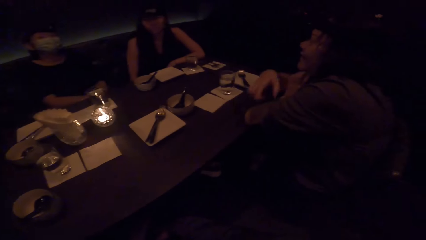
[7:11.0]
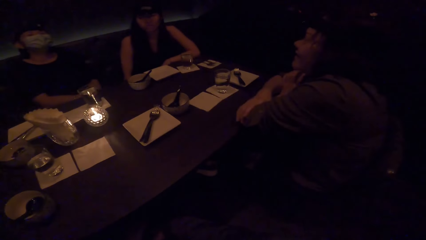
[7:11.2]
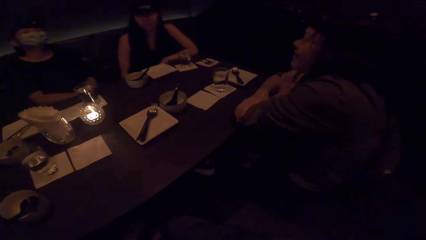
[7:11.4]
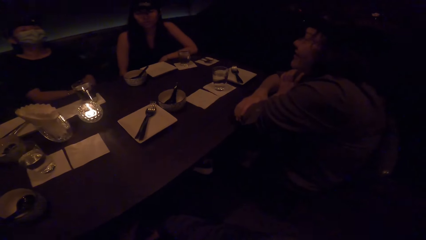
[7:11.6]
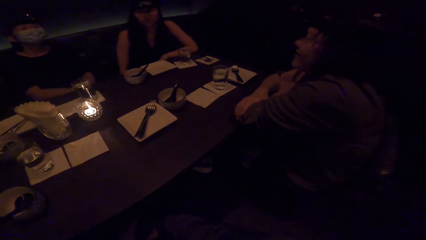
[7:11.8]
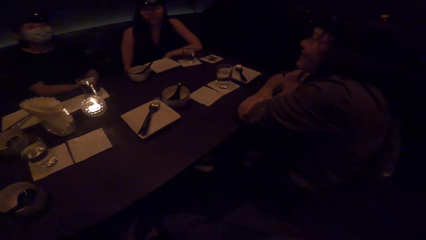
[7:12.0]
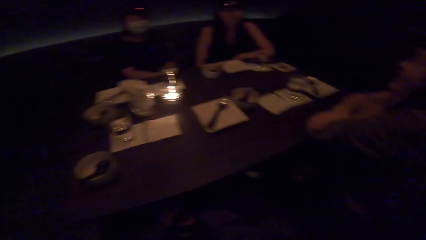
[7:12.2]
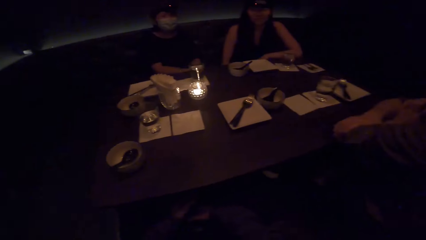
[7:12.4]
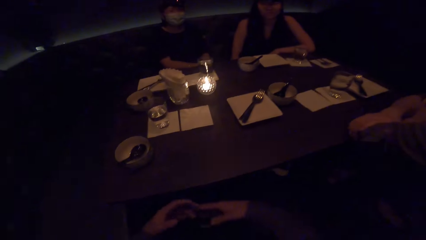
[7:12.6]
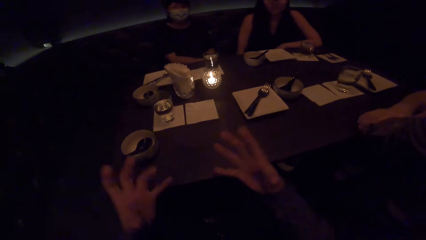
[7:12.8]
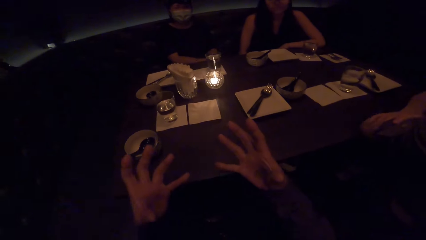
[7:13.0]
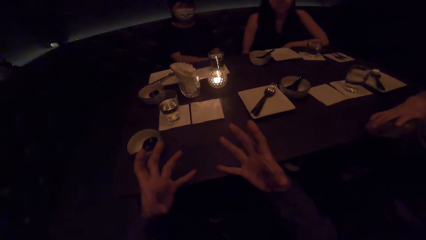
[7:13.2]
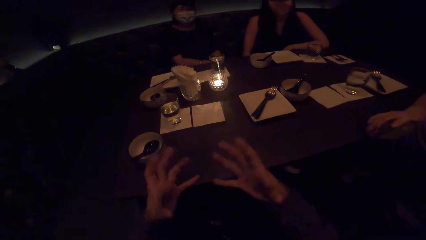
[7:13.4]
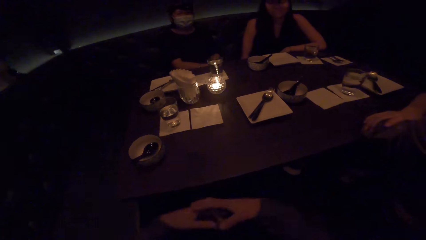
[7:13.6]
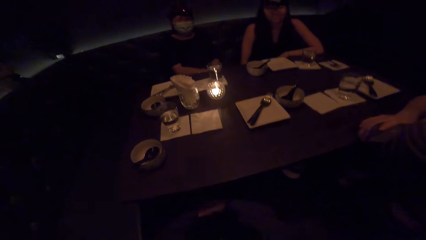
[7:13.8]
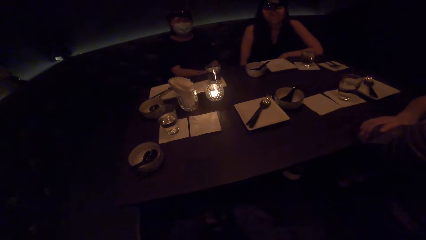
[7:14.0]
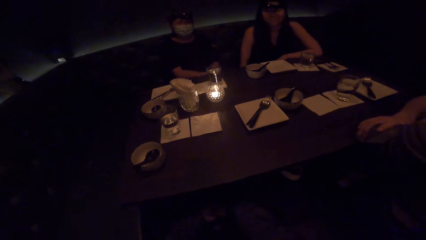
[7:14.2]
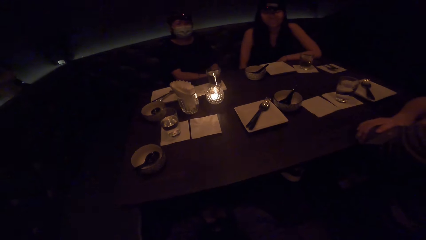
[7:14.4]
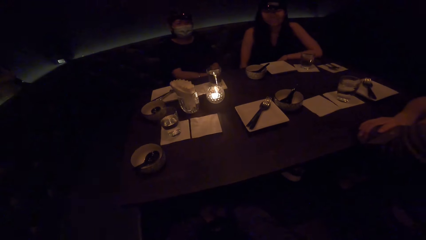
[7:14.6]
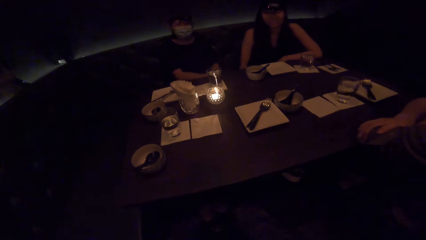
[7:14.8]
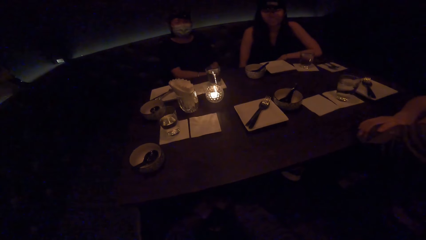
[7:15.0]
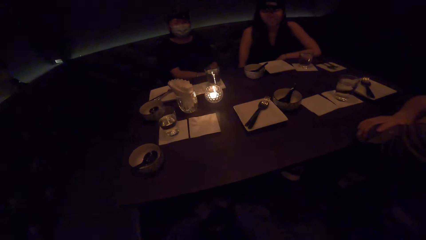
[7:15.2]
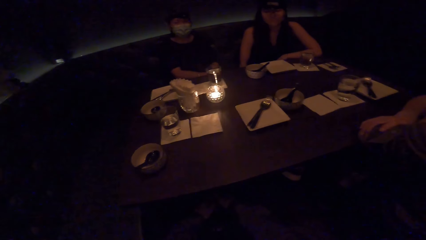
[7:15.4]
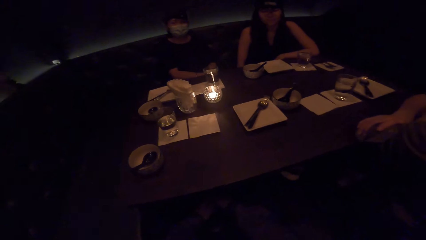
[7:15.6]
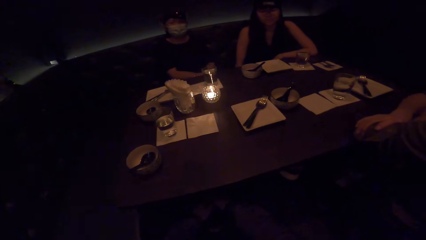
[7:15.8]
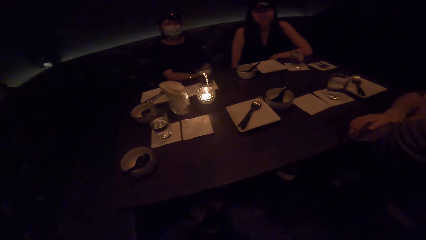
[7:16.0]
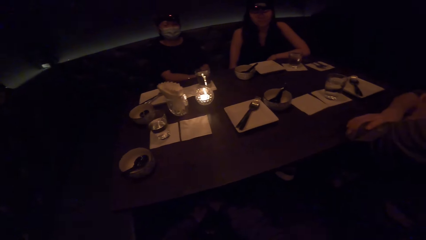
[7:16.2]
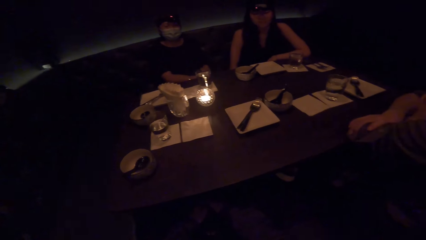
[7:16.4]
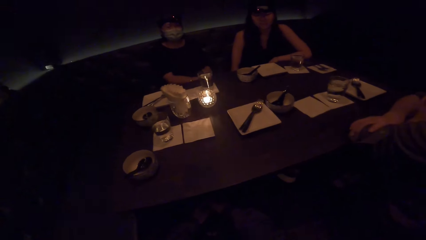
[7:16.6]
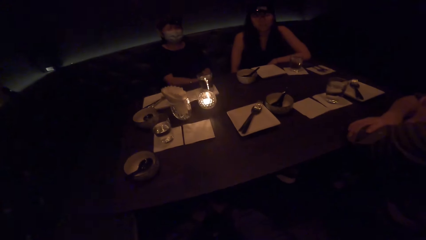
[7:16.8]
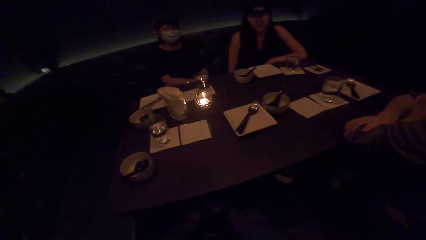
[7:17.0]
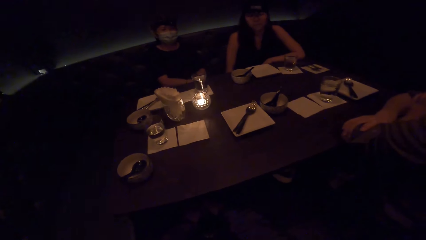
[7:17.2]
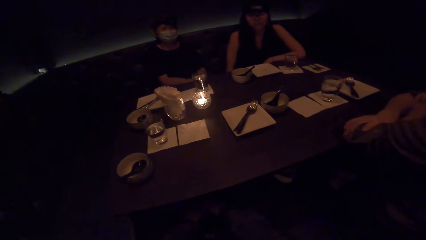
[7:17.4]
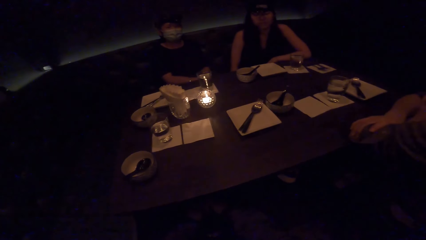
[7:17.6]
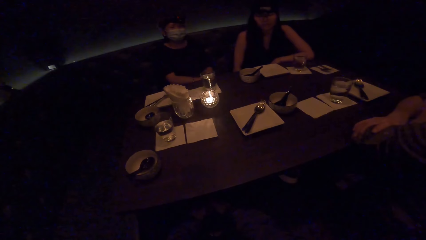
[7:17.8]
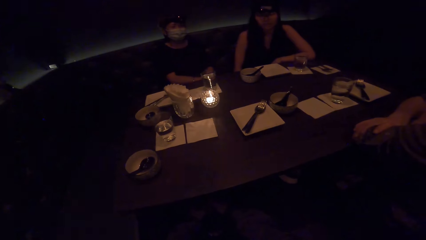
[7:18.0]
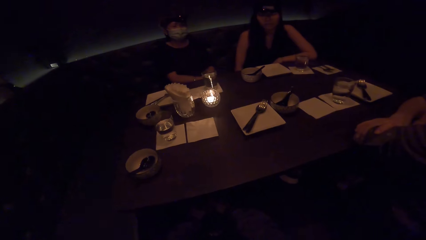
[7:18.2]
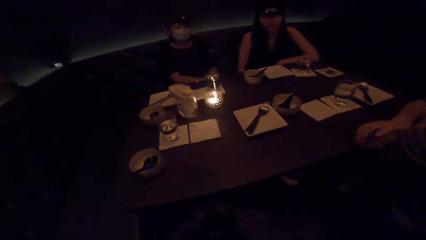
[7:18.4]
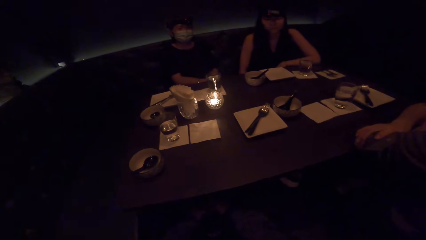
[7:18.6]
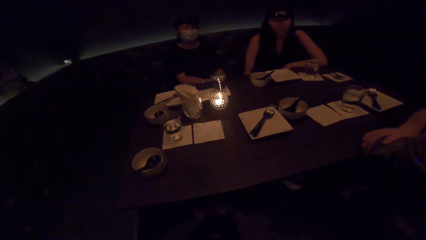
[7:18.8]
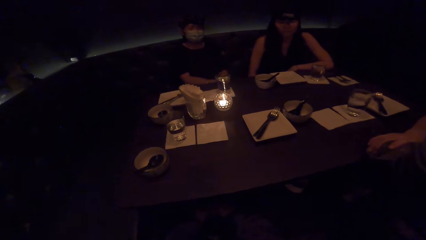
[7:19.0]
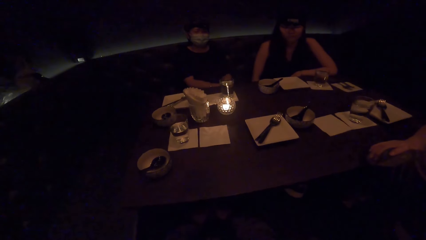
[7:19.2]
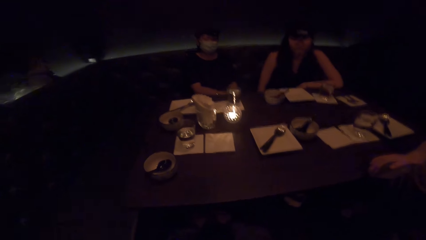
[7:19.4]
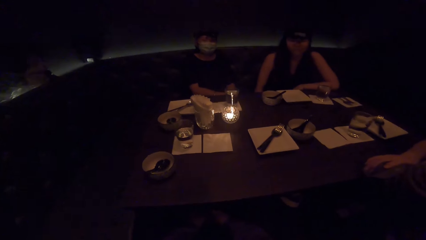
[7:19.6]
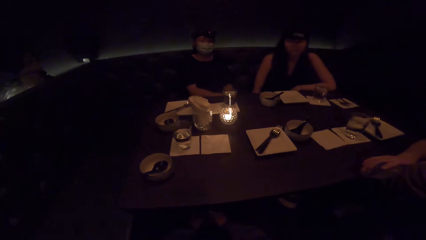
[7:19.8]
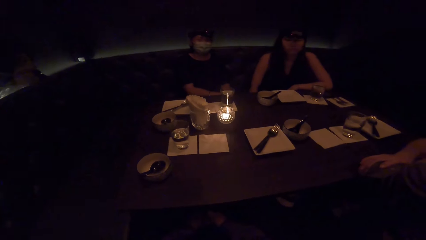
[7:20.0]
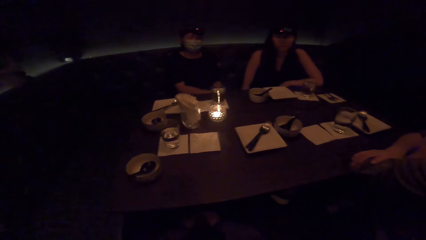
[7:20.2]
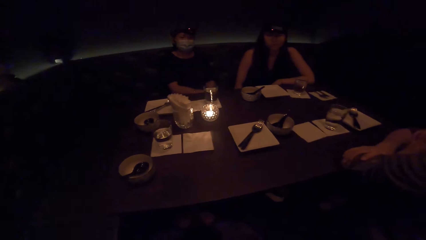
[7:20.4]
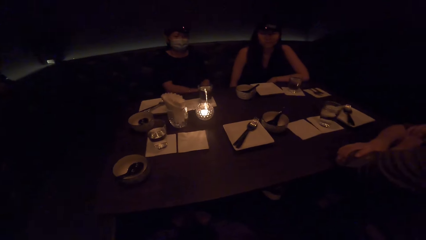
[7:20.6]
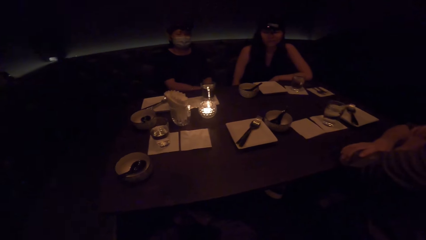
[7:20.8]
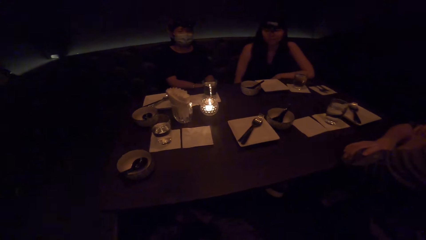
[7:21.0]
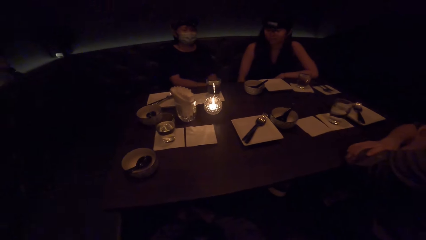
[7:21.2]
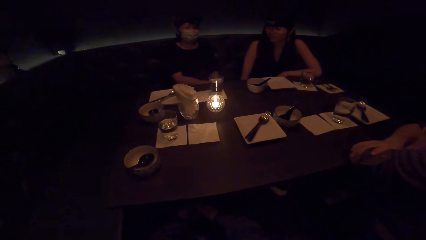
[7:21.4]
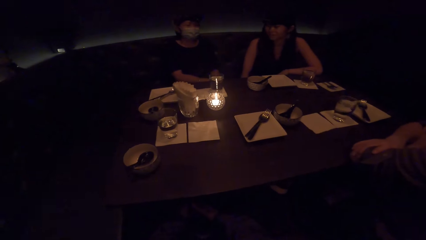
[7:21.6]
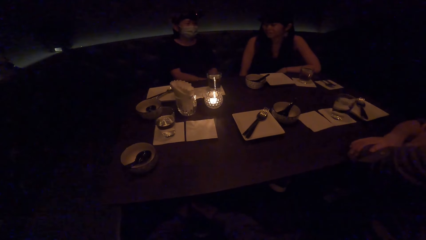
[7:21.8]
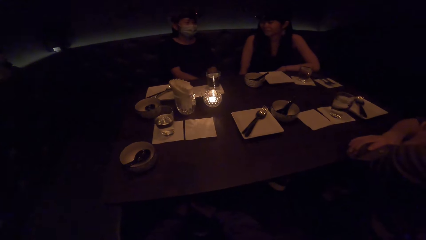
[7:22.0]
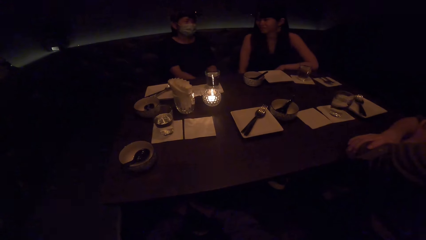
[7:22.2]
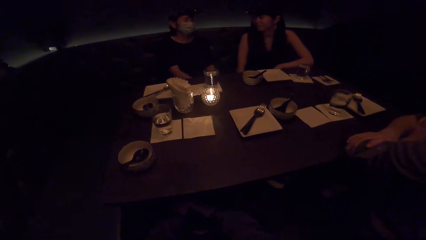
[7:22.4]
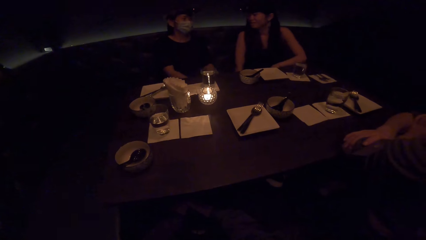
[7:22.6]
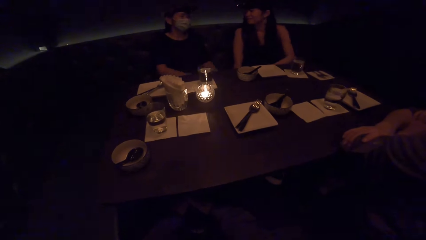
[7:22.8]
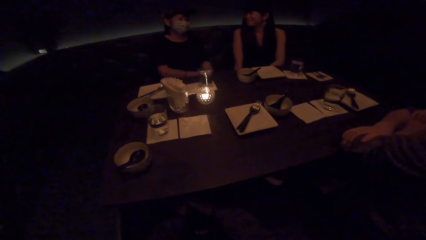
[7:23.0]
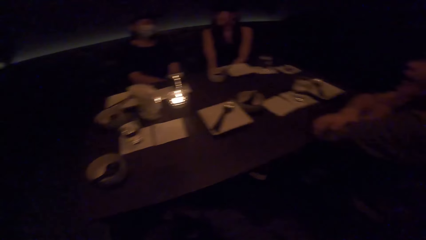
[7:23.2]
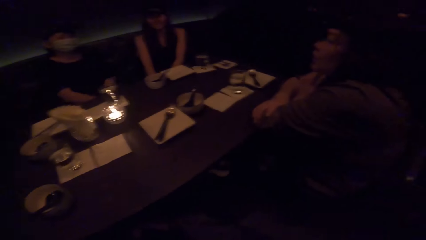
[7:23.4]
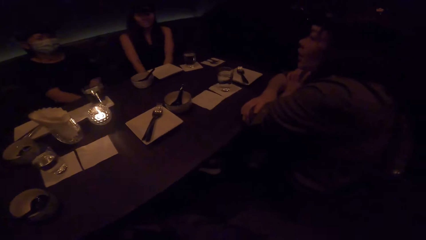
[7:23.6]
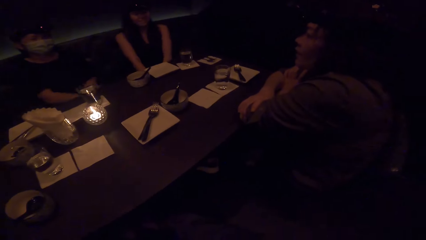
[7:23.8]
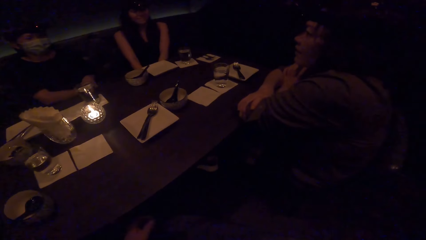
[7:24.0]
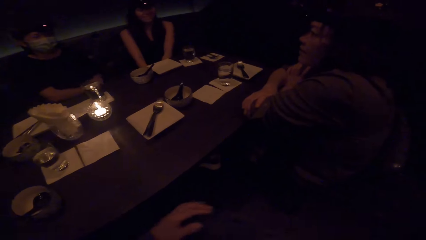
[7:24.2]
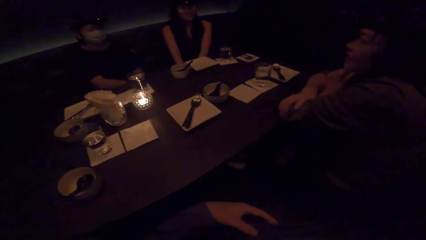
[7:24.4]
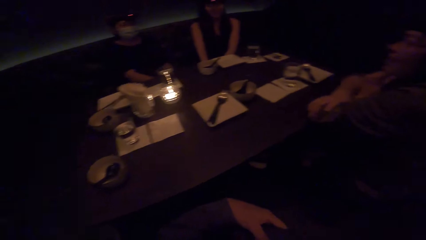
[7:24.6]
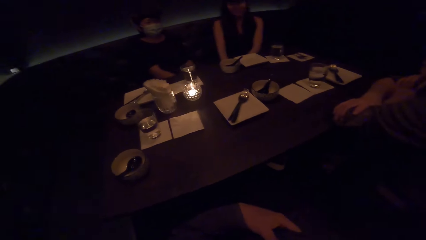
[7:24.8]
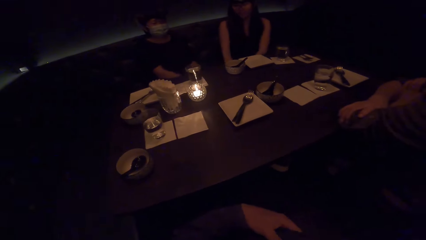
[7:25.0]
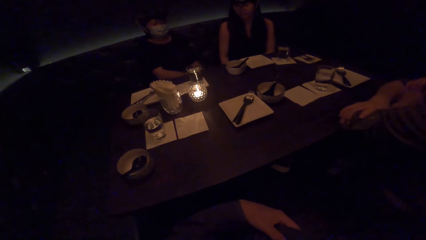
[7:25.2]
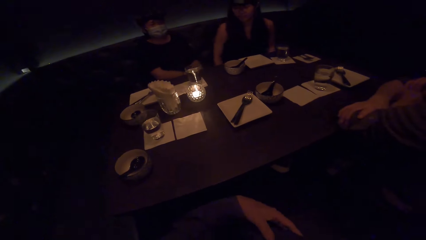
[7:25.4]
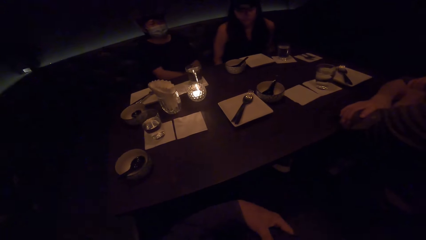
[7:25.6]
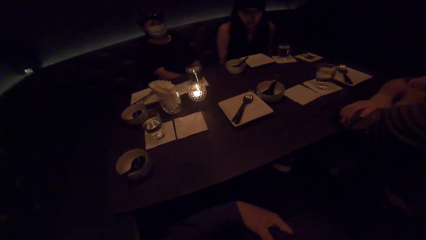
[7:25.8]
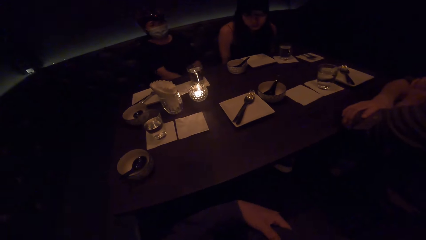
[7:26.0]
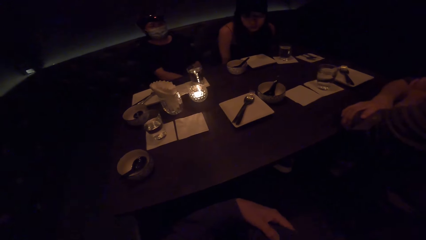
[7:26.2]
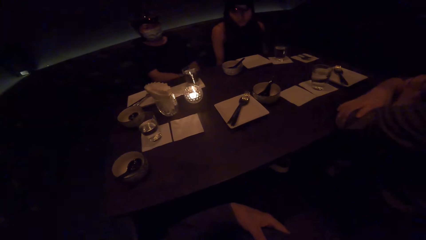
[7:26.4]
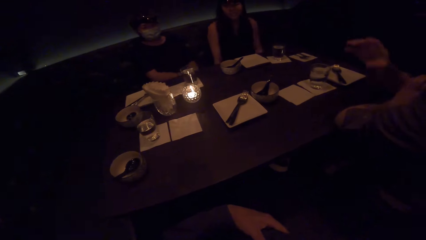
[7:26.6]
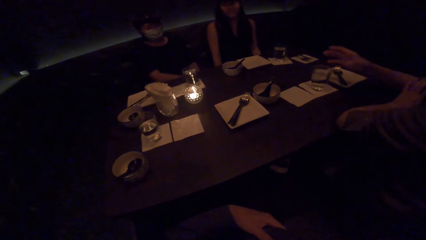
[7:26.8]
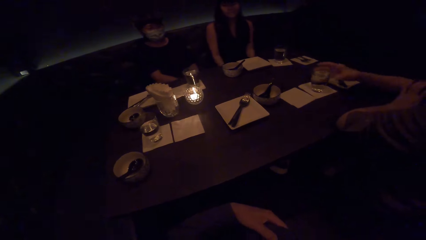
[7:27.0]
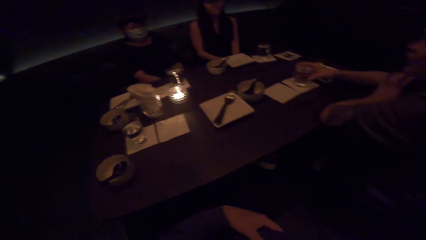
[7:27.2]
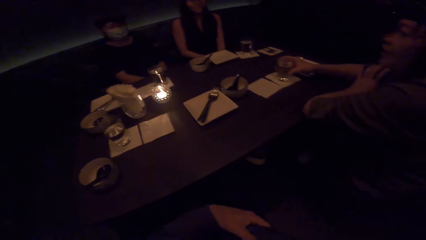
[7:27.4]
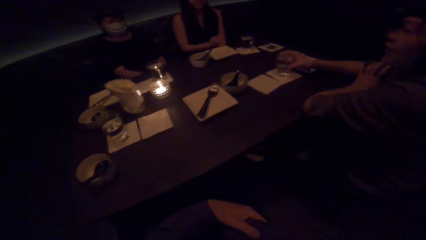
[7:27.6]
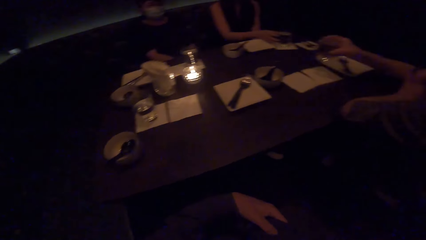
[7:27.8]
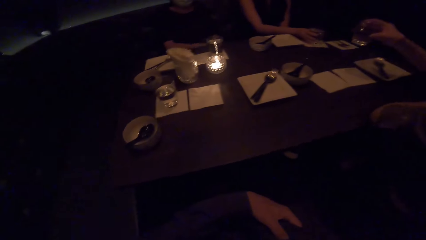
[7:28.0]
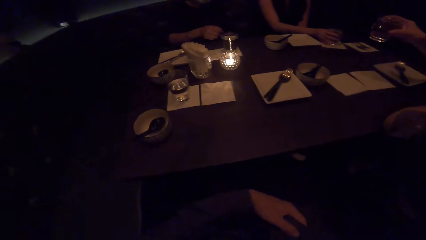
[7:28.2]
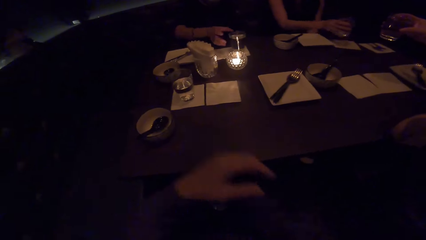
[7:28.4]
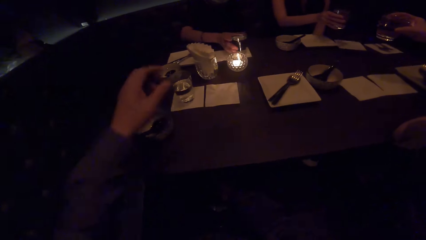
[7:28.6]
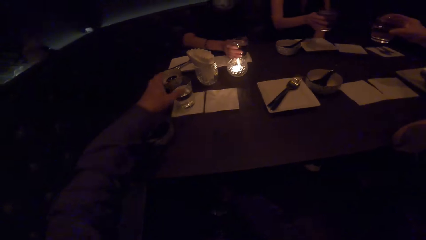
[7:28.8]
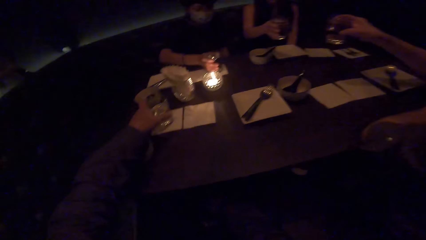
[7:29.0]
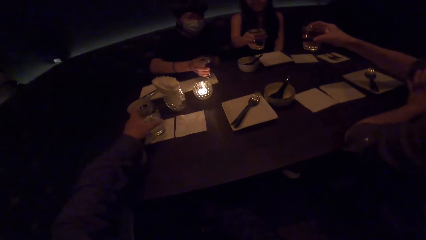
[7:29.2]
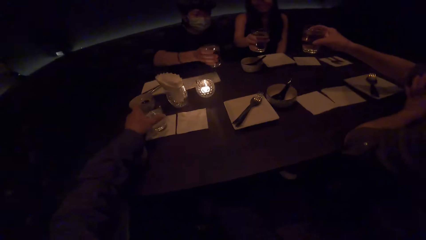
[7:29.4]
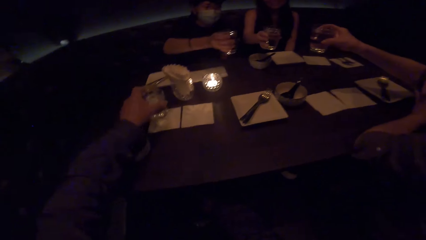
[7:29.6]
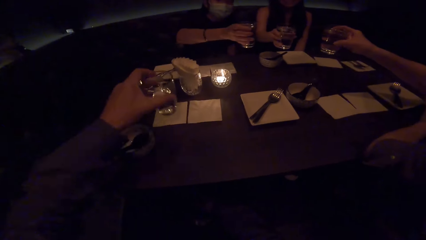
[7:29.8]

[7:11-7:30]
A lady points at the camera wearer. The camera wearer gestures and converses. They look around. Another lady moves. The first lady takes a glass on the table. The other lady picks up a glass on the table. A third lady picks up a glass on the table. The camera wearer picks up a glass on the table.
